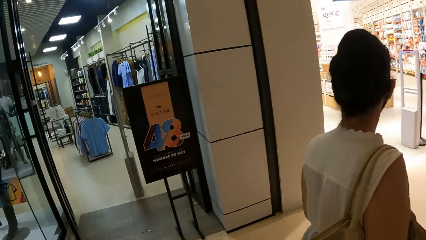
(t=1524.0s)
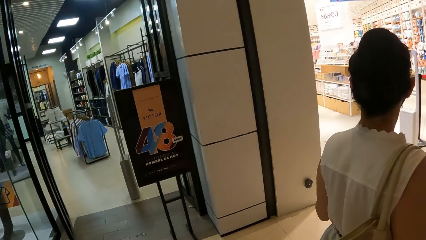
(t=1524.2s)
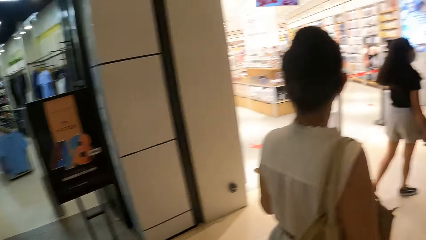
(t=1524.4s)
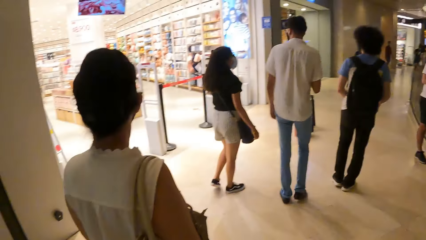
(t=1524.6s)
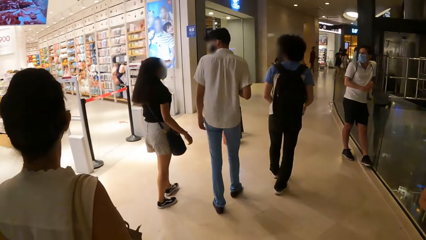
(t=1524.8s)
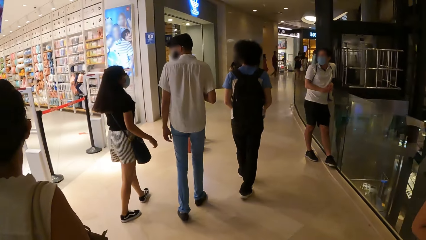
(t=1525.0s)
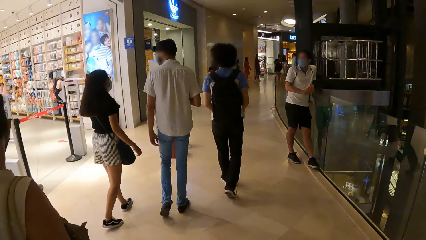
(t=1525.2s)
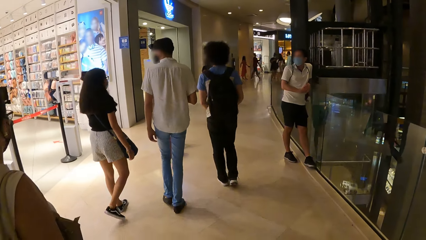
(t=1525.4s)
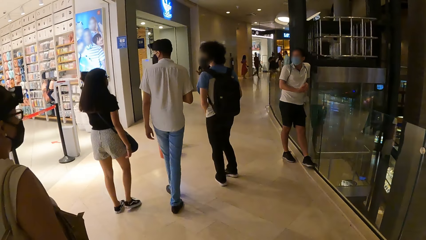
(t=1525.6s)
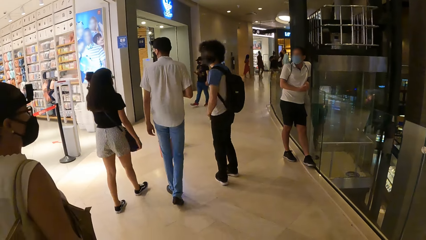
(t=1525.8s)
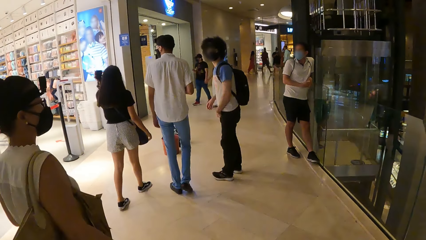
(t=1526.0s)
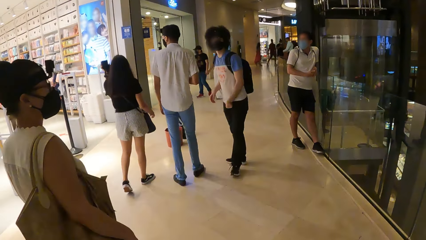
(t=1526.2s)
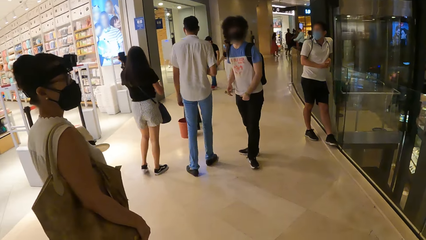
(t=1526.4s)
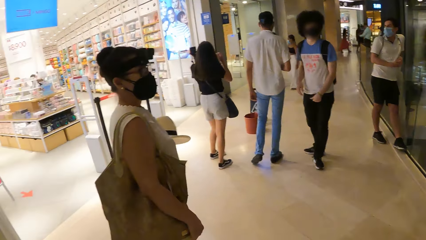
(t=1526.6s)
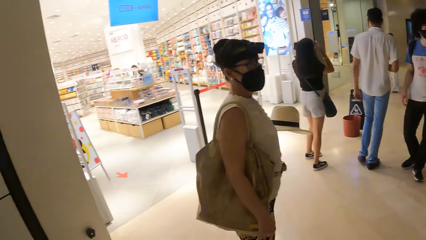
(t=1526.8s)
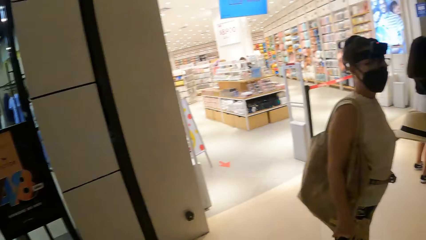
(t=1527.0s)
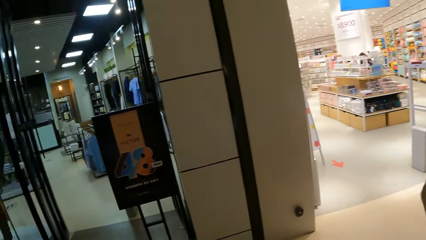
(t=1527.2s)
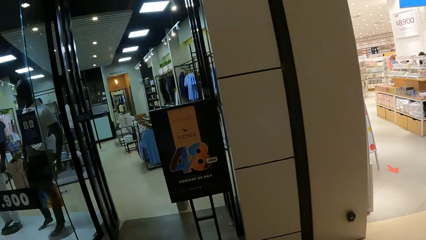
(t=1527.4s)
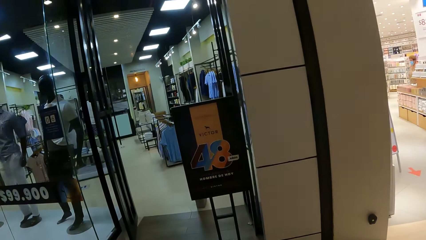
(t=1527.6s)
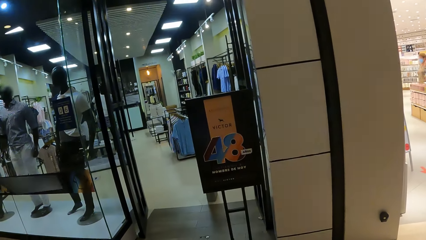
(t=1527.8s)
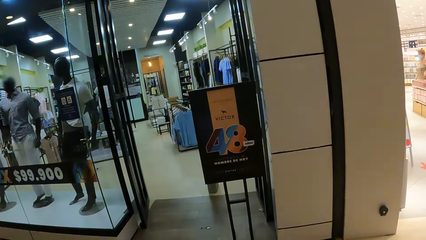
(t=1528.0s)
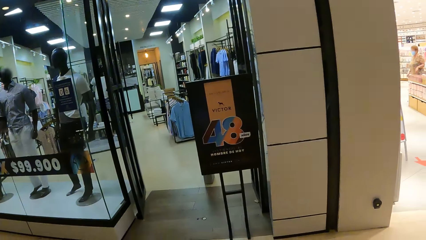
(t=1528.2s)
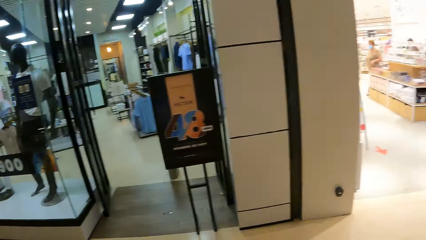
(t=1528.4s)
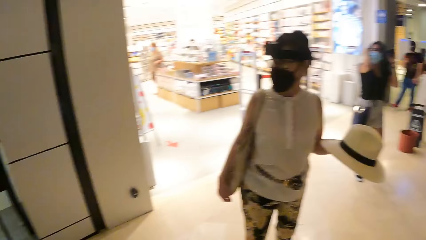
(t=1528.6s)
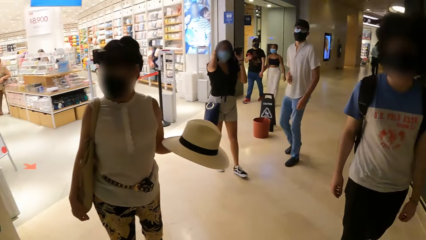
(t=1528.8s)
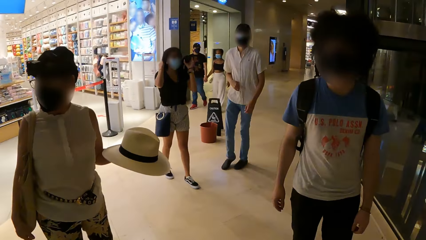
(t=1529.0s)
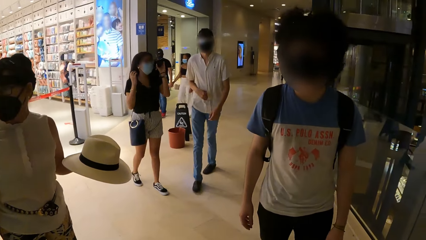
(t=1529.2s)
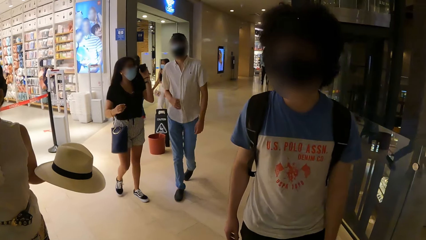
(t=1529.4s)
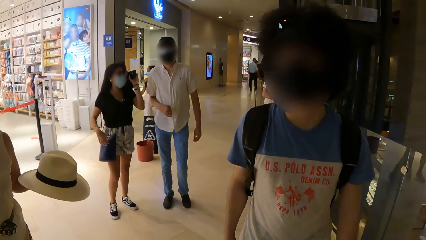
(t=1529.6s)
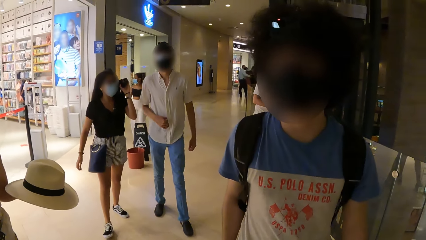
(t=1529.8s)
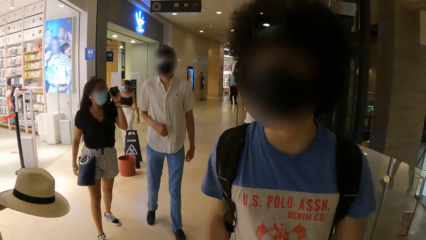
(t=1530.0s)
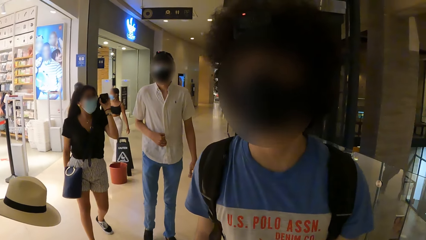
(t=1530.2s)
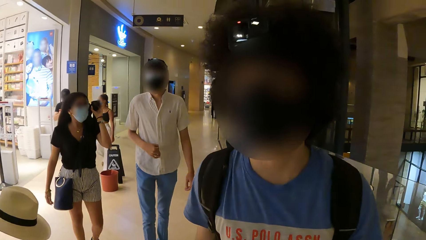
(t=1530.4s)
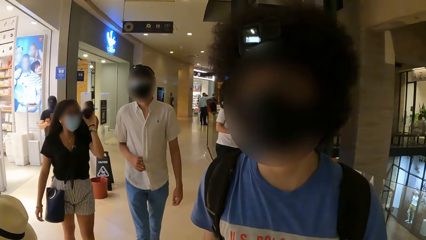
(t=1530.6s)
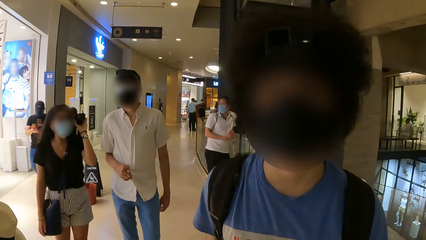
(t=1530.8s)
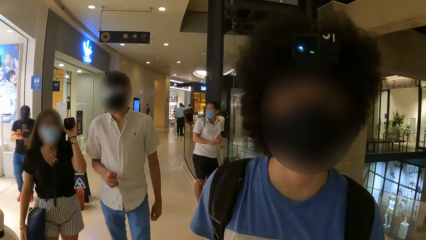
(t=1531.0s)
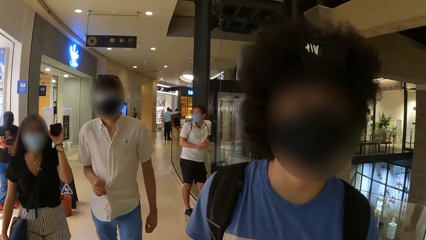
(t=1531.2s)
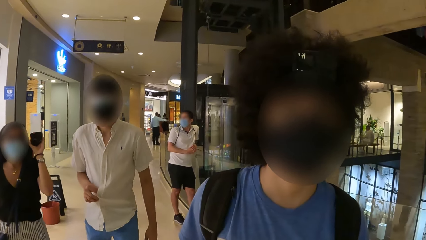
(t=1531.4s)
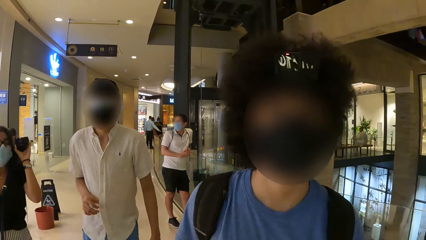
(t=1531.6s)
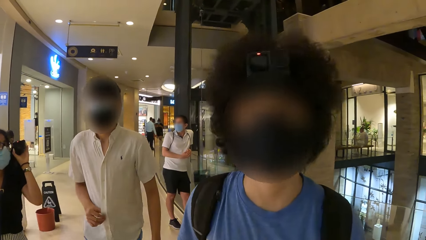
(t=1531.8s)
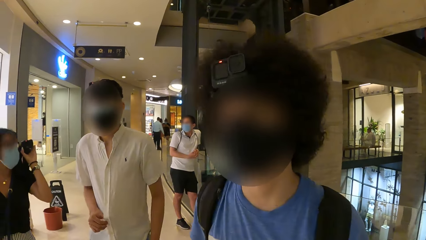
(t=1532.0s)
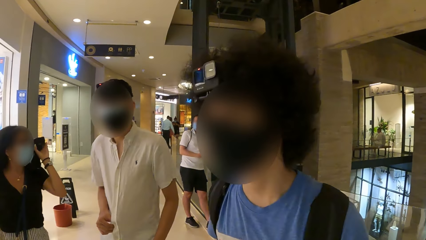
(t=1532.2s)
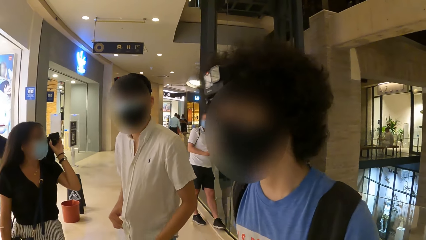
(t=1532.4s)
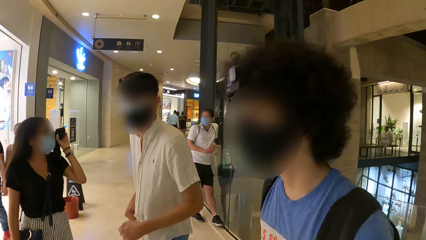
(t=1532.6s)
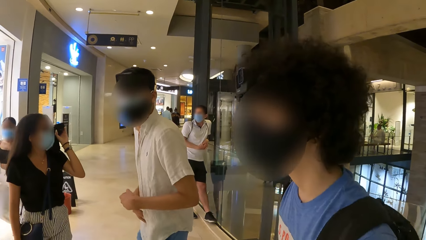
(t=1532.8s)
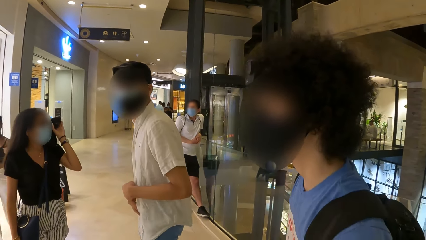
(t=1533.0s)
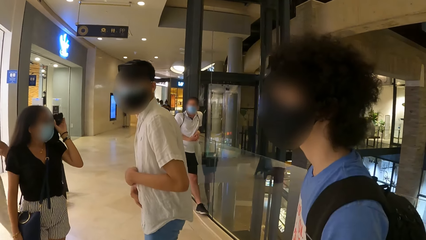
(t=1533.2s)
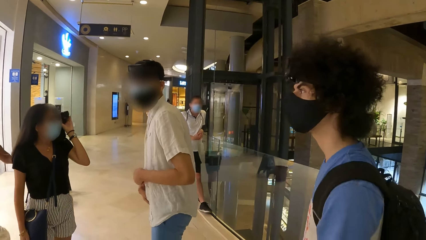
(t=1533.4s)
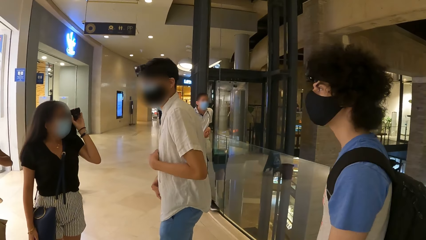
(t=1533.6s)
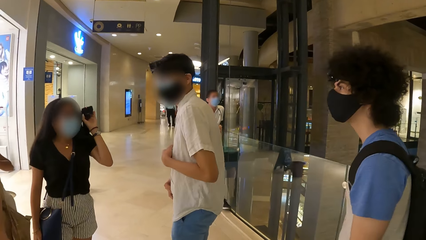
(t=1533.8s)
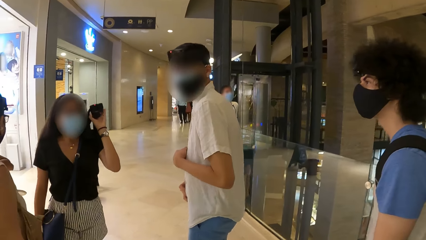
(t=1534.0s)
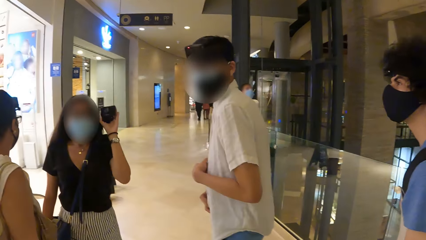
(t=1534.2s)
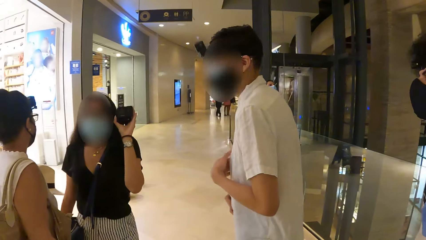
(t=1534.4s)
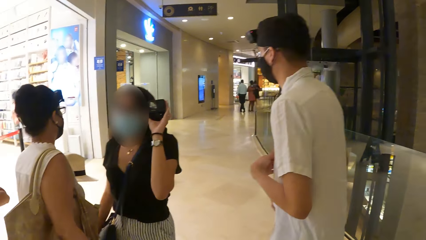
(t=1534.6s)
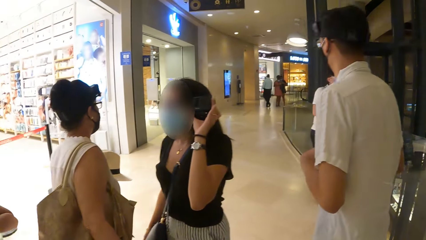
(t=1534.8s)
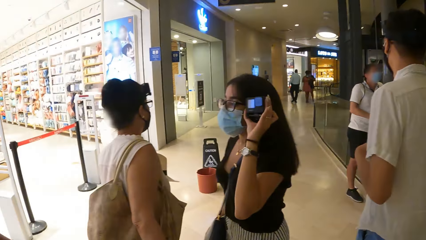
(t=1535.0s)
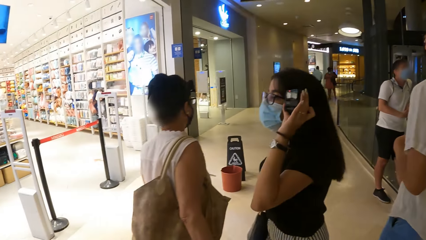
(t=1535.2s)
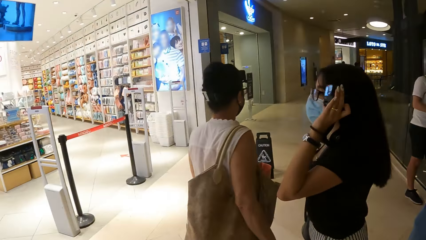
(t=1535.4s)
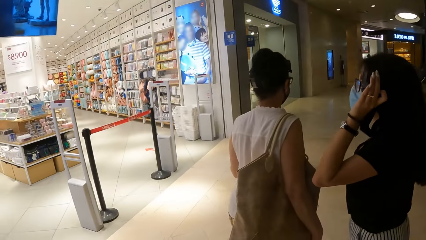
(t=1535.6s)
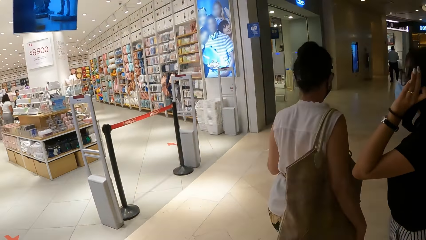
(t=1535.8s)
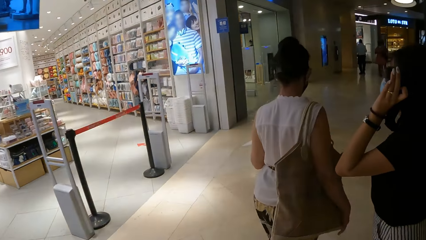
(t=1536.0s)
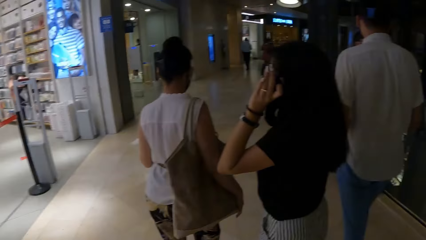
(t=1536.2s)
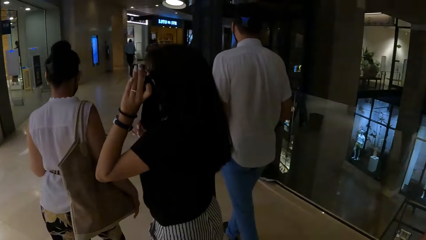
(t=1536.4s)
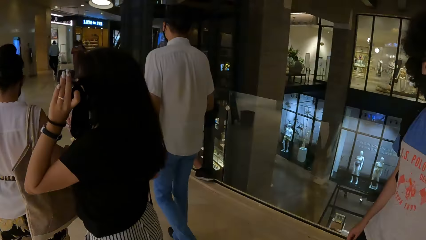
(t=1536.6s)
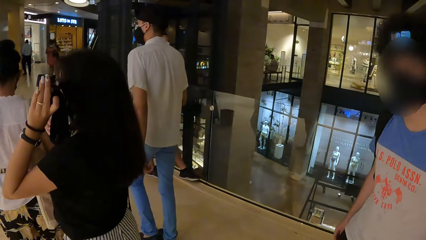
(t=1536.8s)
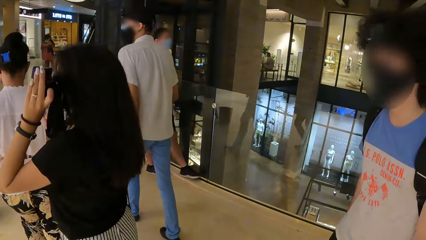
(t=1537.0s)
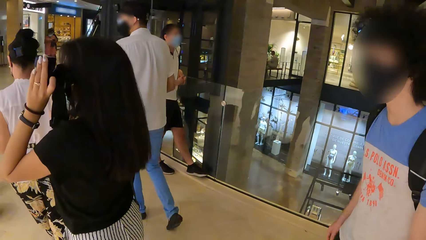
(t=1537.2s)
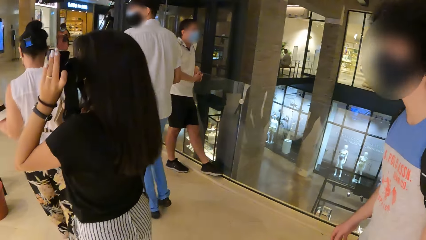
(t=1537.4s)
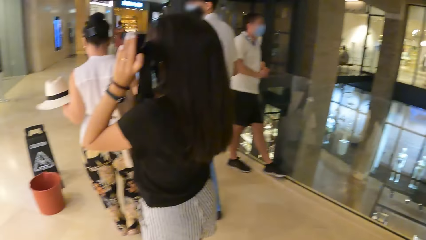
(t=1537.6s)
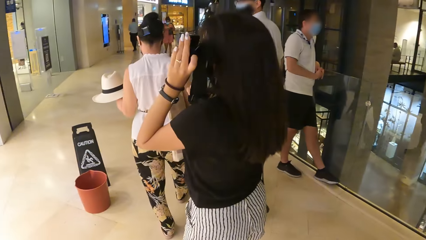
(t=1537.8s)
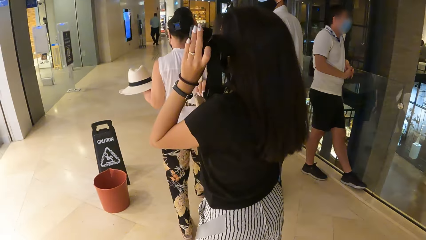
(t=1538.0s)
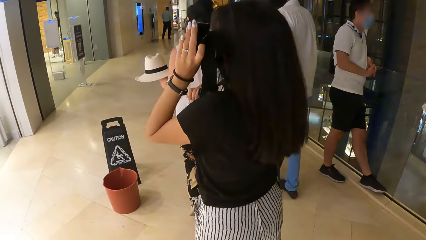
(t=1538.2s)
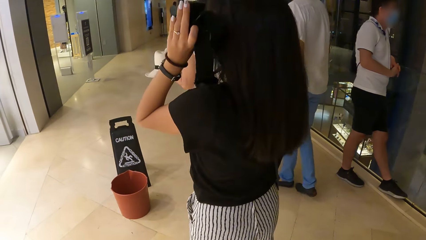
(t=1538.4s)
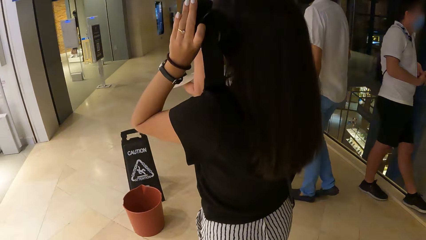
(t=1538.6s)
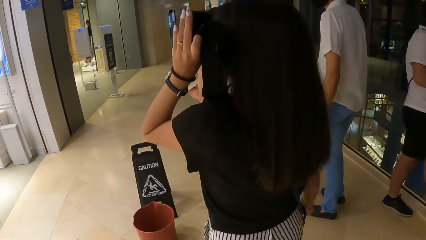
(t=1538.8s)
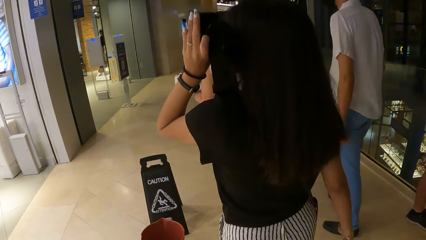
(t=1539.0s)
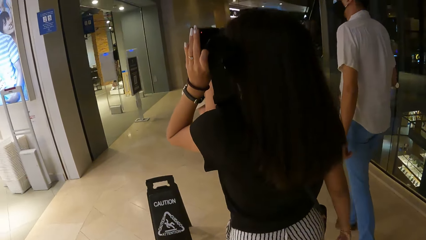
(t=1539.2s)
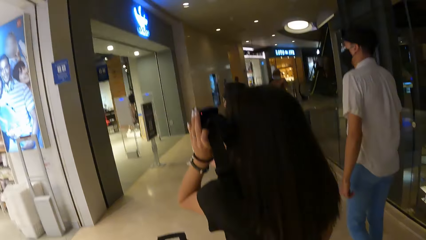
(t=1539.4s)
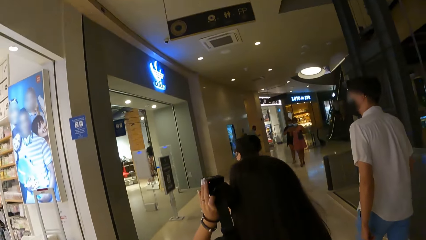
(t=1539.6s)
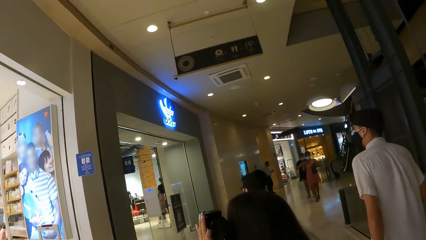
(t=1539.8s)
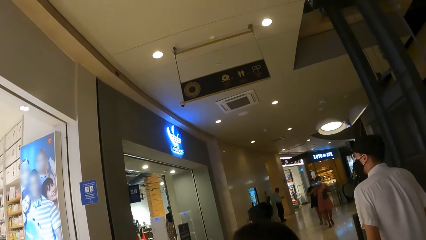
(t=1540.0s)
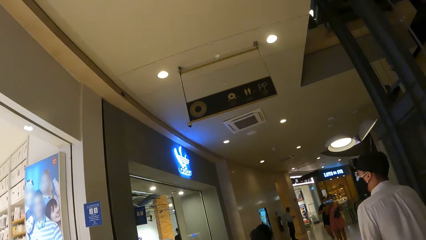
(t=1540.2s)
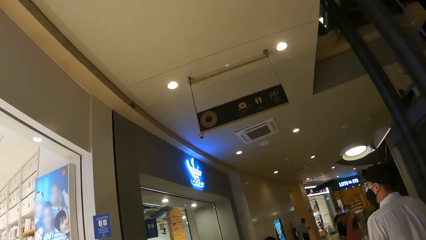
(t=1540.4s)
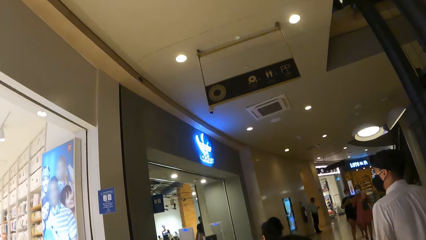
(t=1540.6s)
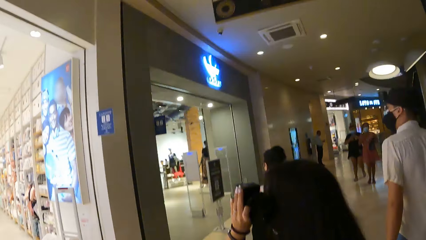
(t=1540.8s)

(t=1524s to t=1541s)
The camera wearer walks in the building. They look around. They walk in the building.
